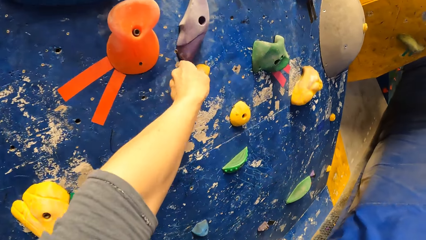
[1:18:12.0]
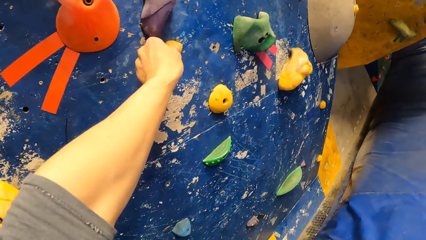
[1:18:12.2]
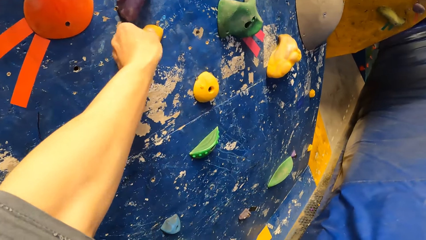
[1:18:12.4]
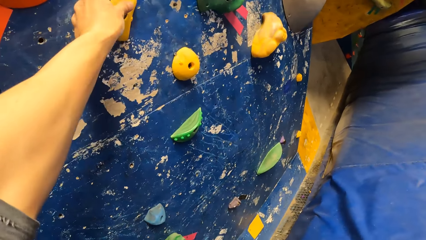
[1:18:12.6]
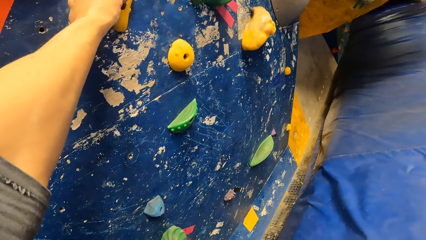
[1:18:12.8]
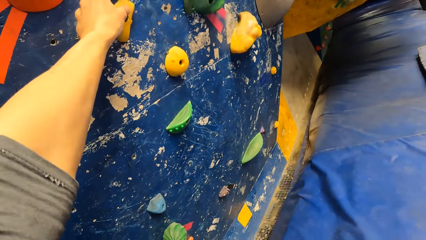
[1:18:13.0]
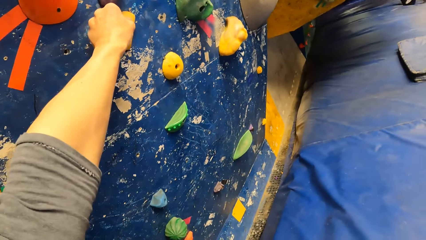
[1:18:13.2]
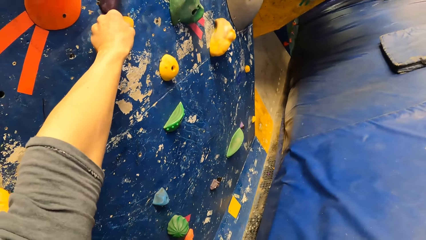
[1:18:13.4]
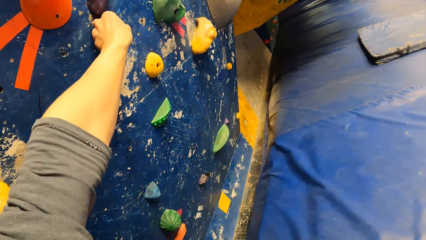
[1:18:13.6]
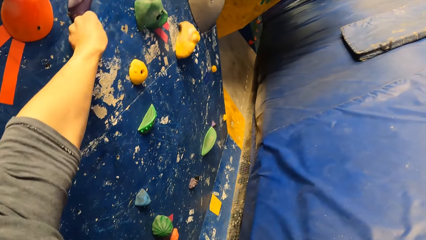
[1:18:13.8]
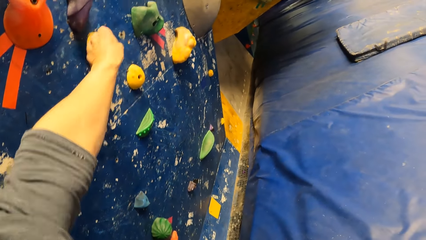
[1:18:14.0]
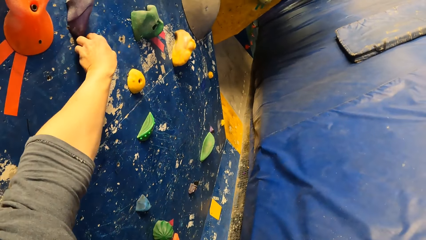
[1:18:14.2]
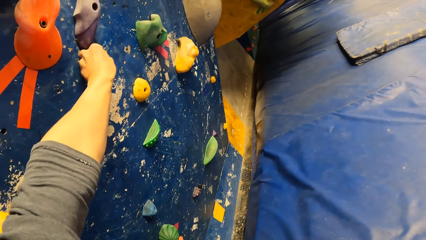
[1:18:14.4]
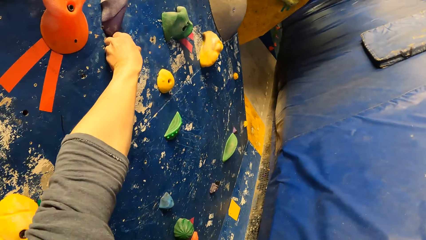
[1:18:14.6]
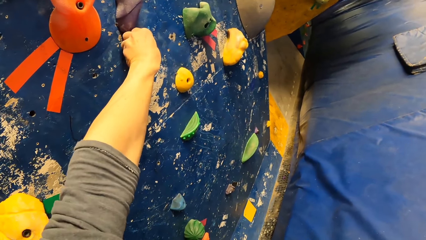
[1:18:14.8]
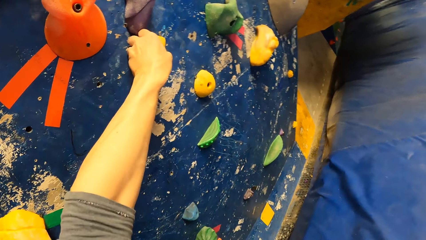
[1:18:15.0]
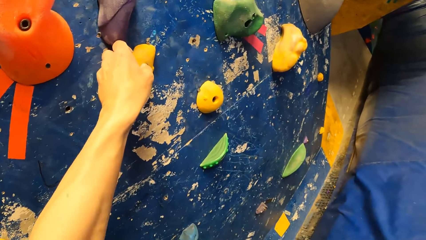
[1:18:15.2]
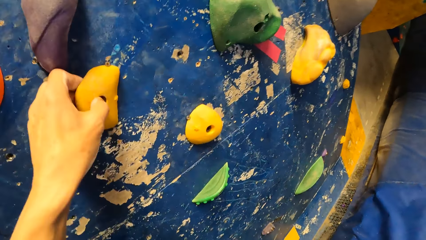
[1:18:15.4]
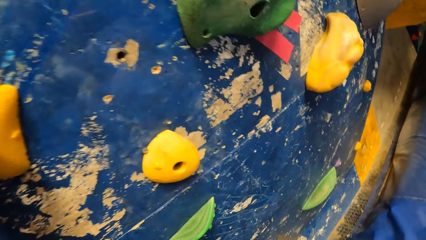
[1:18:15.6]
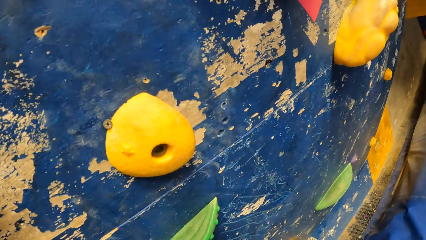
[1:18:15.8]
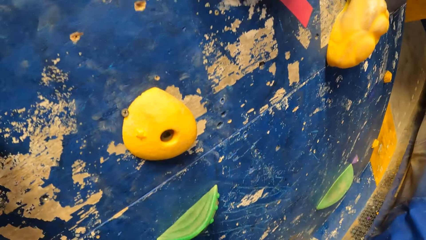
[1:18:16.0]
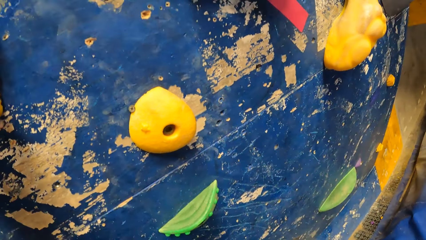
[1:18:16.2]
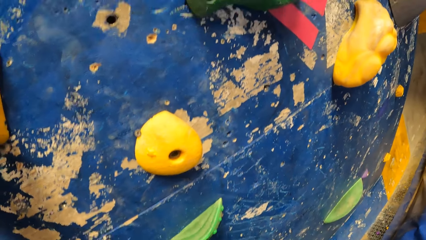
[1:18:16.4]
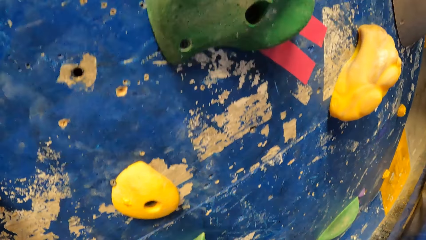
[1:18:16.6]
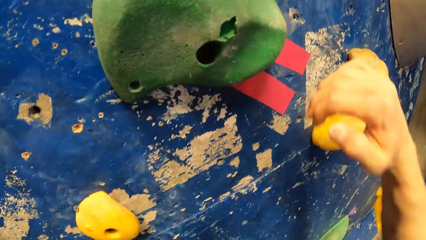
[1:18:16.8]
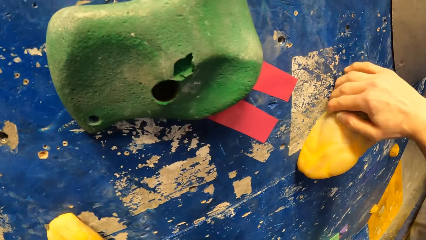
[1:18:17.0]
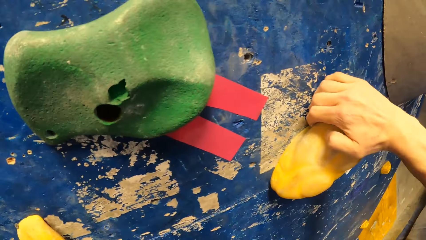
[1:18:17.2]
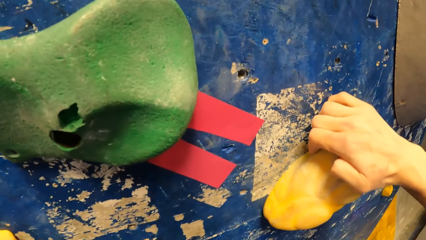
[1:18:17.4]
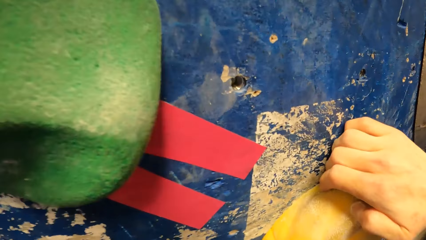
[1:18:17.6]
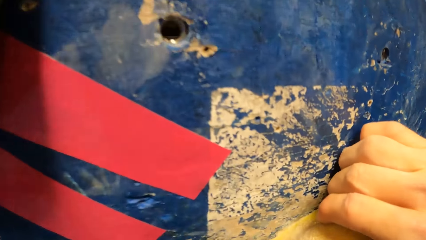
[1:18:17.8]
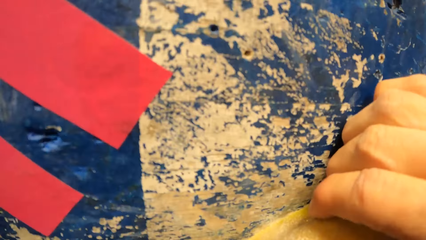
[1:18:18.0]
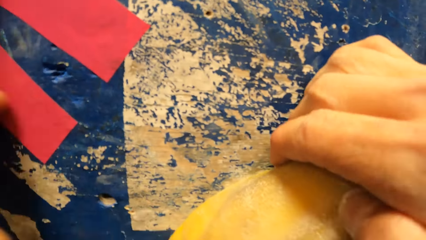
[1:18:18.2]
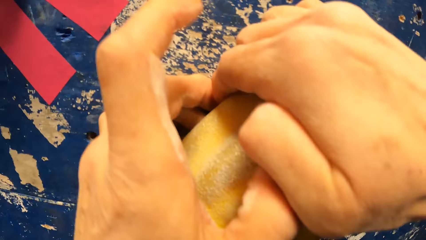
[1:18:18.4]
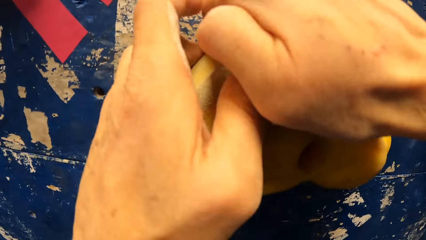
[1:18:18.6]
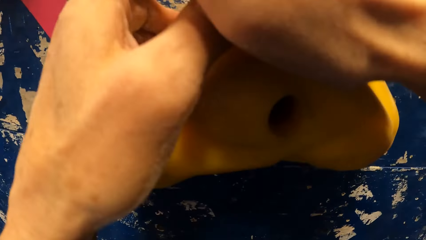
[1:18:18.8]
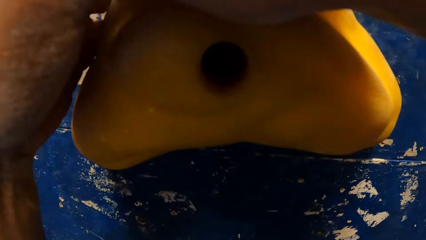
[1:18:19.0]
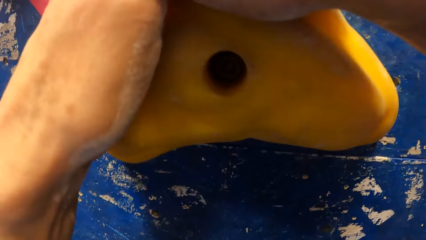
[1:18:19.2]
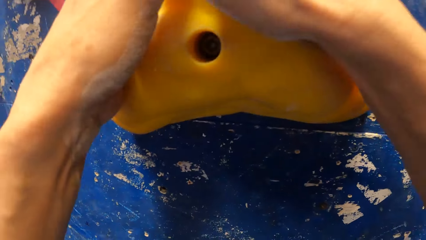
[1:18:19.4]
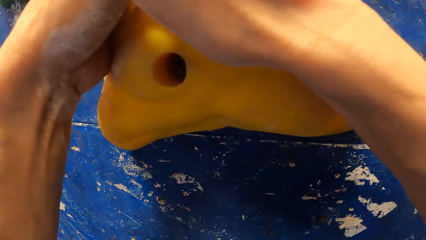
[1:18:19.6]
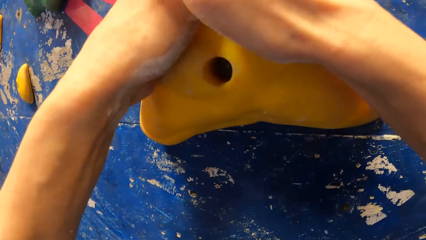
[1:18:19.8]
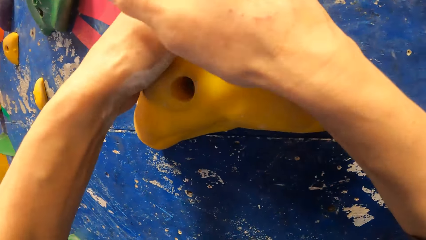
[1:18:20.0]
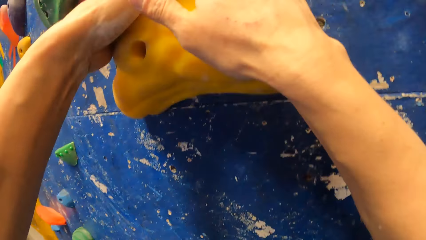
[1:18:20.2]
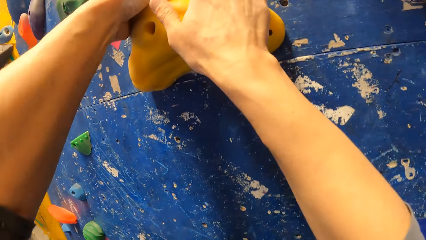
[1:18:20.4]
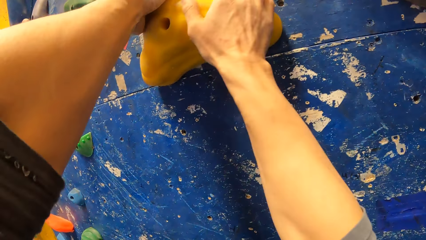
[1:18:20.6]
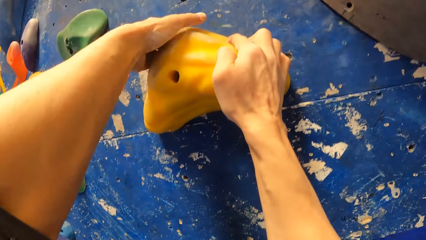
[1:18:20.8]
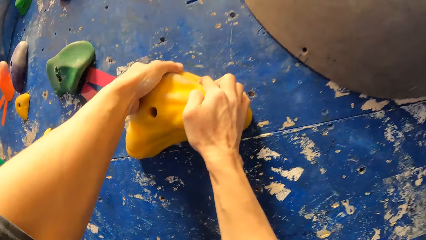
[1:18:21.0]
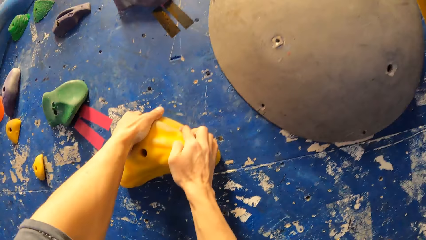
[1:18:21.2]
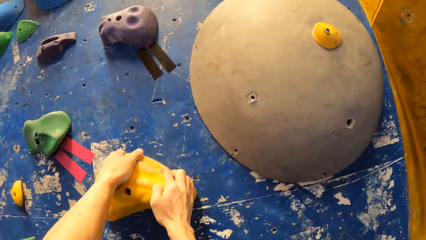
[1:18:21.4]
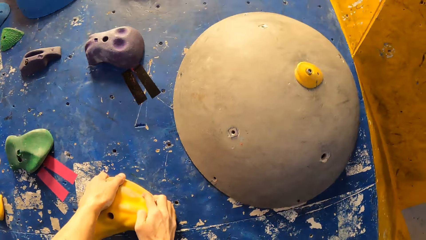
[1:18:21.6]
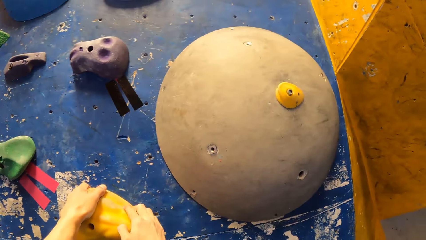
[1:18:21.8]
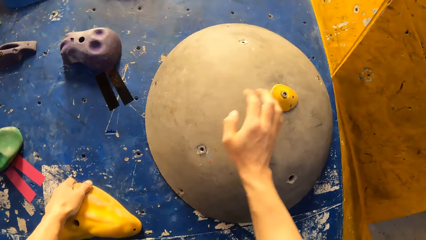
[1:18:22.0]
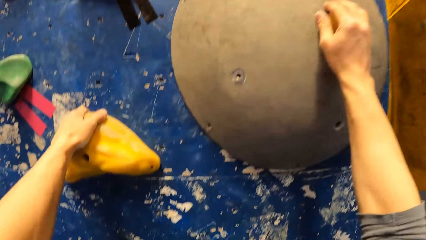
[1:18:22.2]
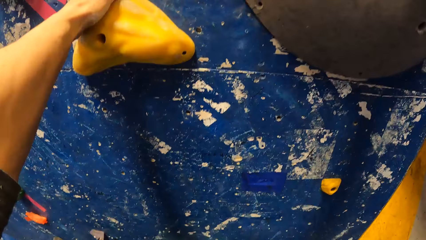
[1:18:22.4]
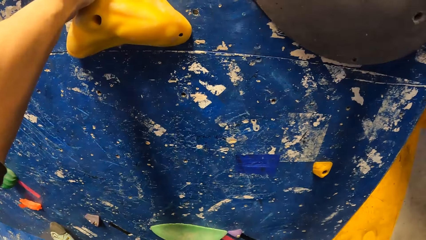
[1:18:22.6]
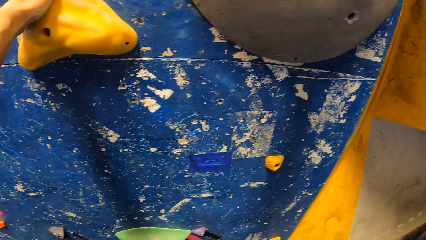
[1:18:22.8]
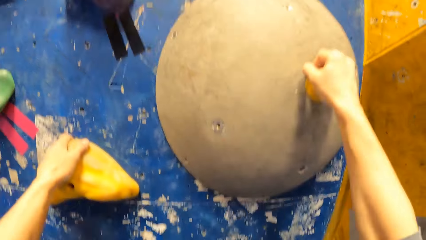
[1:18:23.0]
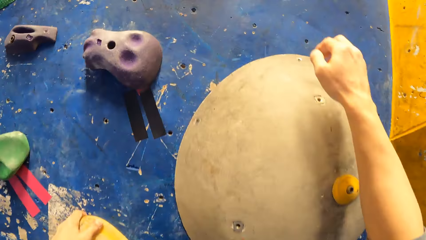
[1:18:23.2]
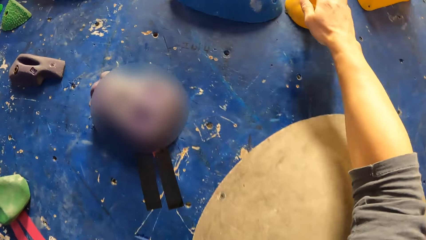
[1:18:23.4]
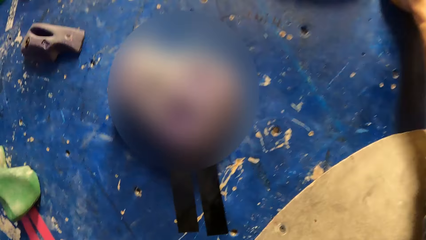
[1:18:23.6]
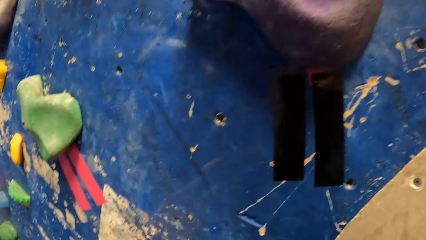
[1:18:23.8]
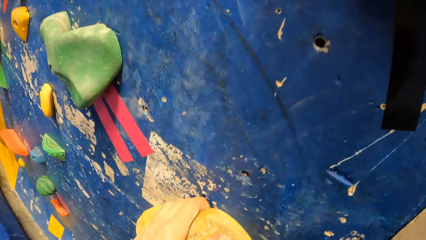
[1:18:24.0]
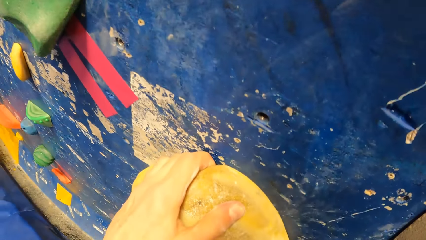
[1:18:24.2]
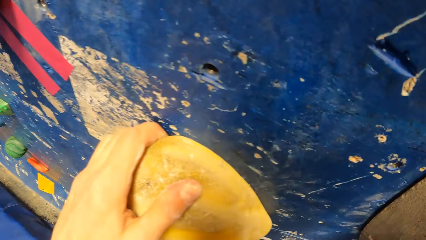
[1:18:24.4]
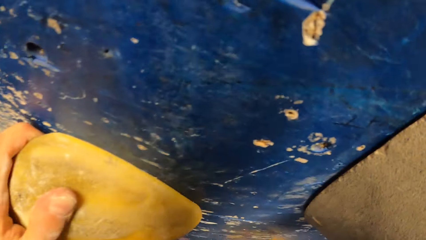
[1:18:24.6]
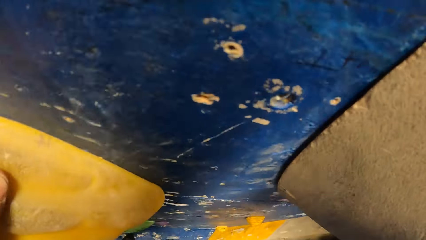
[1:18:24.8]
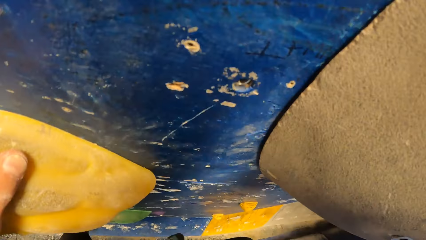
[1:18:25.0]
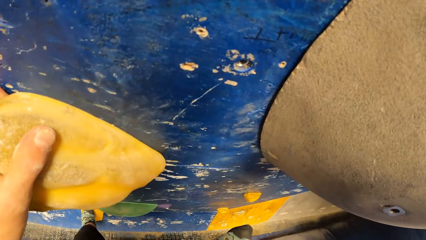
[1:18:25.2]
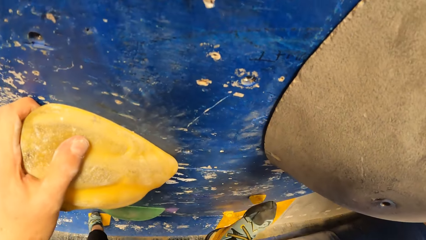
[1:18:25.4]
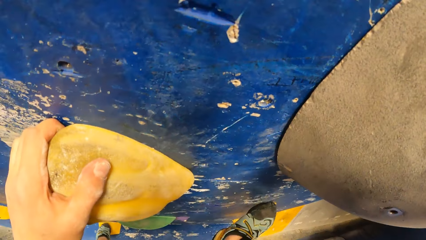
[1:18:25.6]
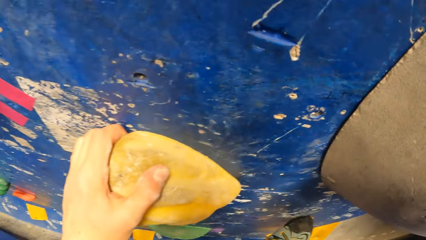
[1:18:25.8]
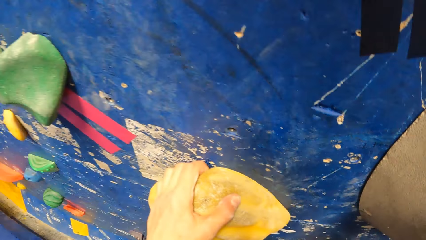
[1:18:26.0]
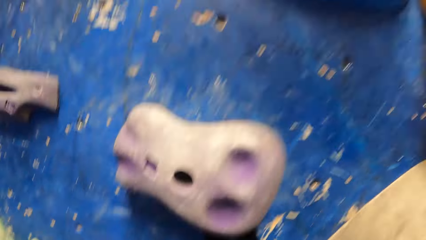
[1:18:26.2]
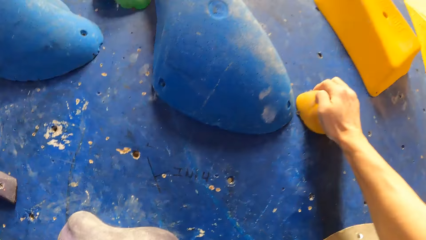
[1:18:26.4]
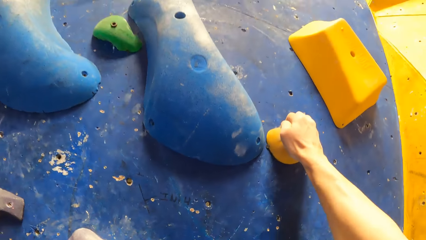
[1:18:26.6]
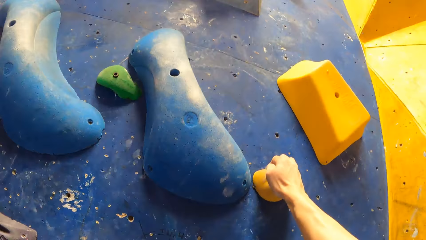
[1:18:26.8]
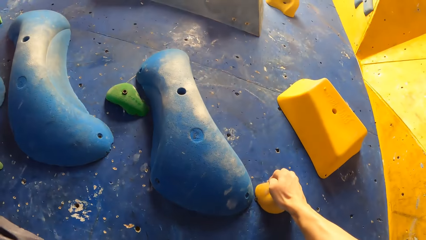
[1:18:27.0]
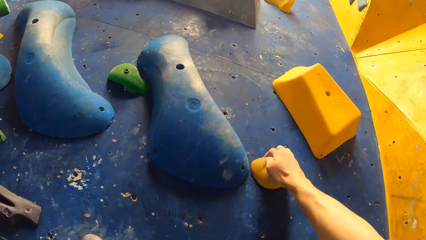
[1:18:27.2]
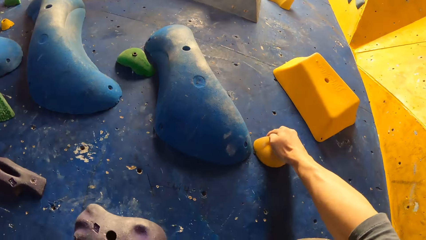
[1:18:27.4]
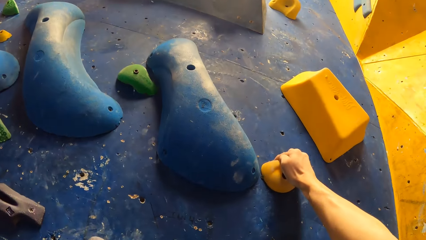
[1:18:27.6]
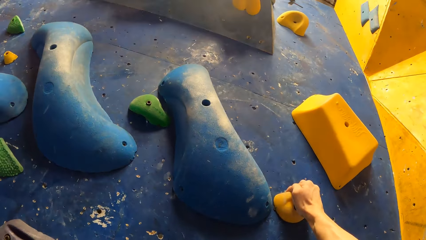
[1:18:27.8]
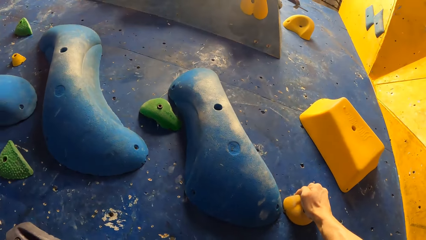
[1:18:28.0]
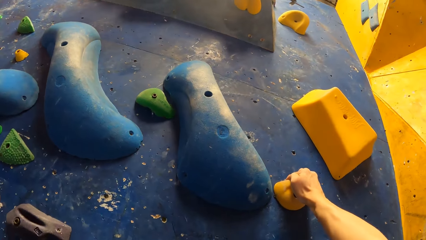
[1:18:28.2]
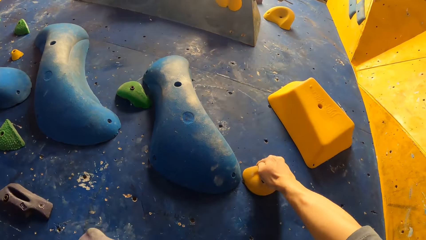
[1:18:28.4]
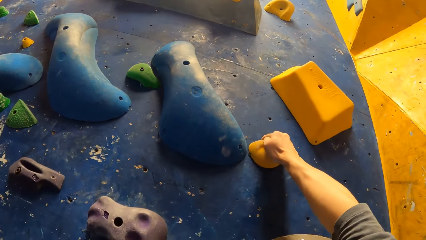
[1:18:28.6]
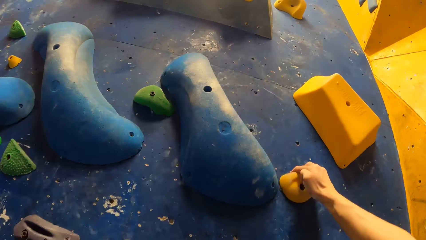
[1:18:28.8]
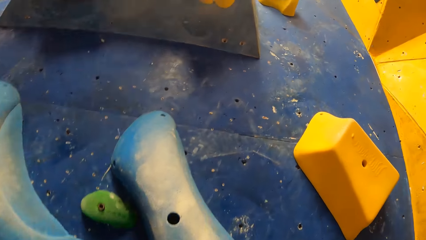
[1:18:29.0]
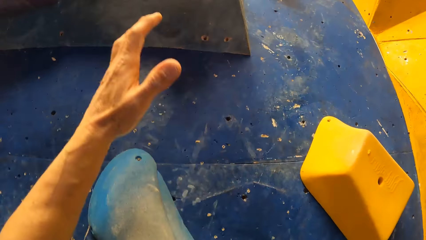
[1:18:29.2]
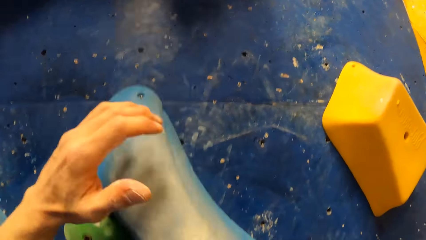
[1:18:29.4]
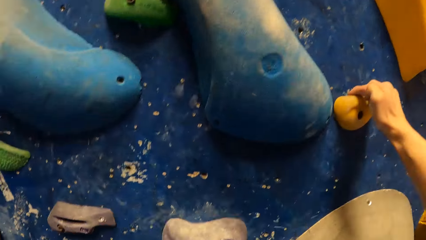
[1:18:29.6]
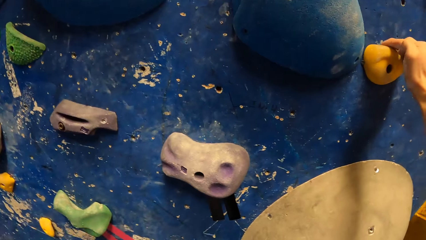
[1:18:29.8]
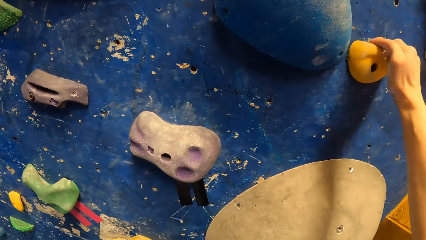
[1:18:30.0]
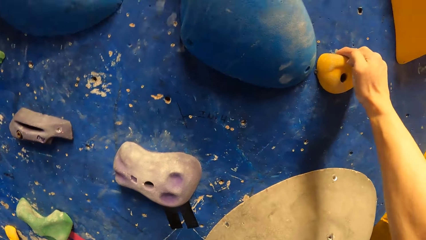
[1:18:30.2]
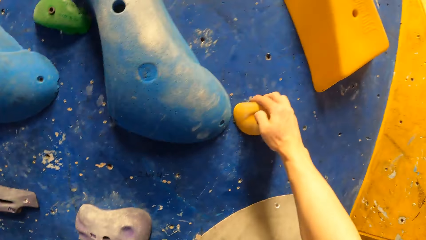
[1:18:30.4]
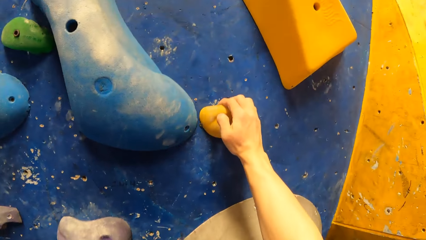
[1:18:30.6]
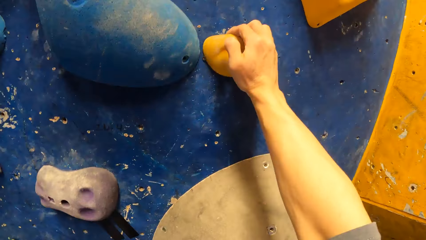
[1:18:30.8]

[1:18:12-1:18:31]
The camera wearer holds a climbing hold on the wall with his left hand. He holds a climbing hold on the wall with his right hand. He holds the climbing hold on the wall with his left hand. He holds a climbing hold on the wall with his right hand. He holds a climbing hold on the wall with his right hand again. He places his right leg on a climbing hold on the wall.
